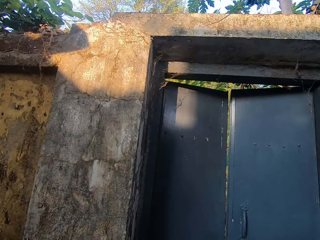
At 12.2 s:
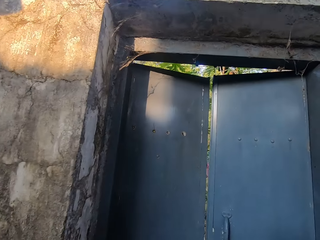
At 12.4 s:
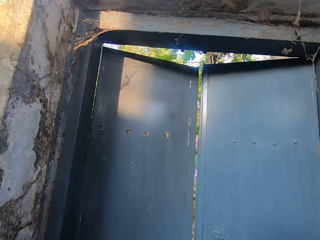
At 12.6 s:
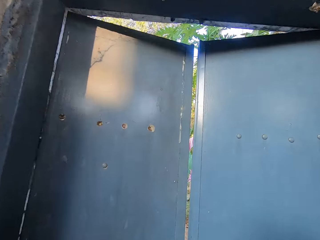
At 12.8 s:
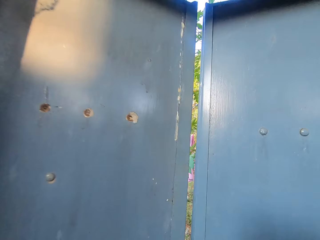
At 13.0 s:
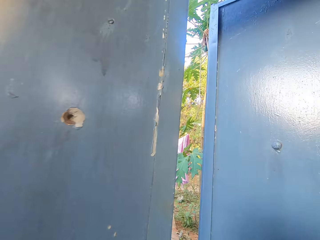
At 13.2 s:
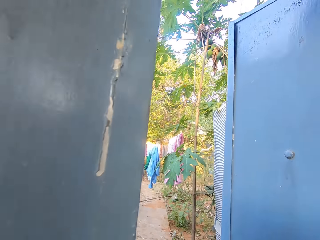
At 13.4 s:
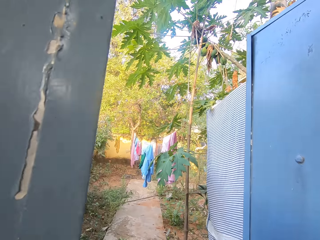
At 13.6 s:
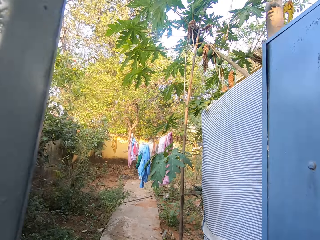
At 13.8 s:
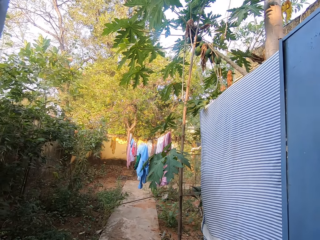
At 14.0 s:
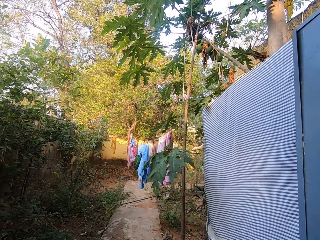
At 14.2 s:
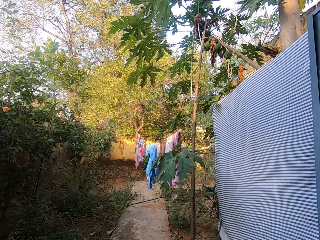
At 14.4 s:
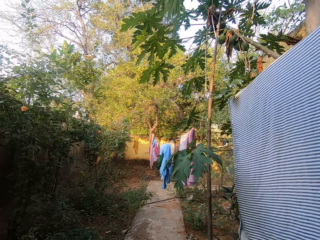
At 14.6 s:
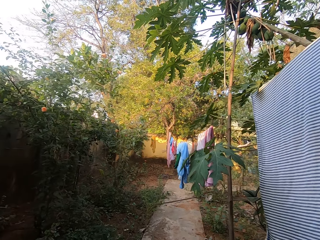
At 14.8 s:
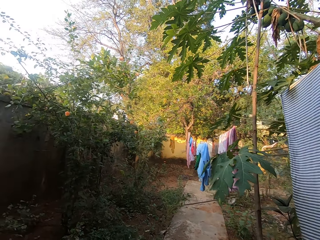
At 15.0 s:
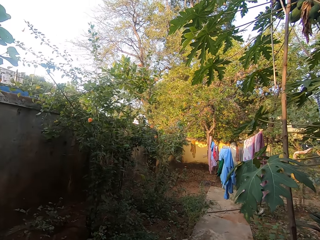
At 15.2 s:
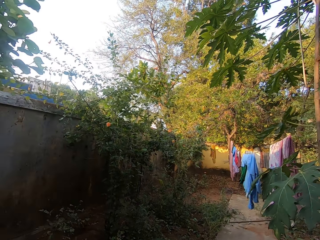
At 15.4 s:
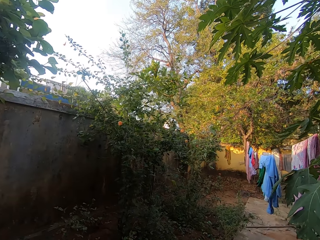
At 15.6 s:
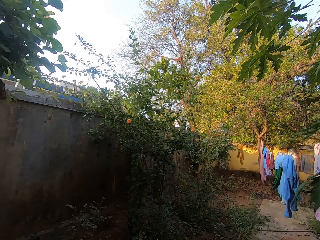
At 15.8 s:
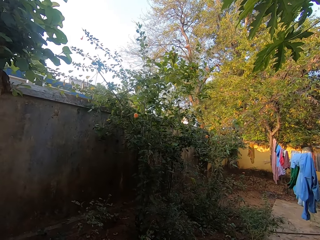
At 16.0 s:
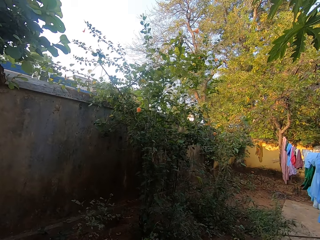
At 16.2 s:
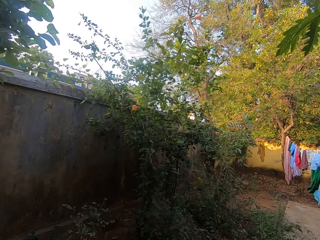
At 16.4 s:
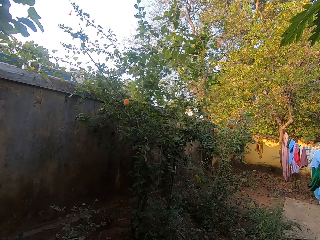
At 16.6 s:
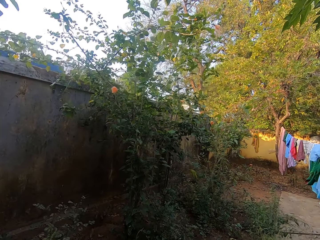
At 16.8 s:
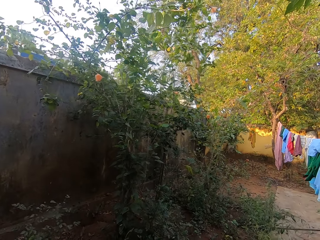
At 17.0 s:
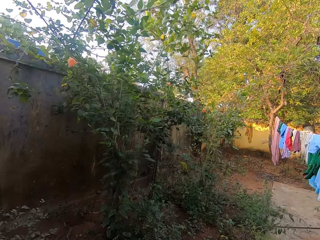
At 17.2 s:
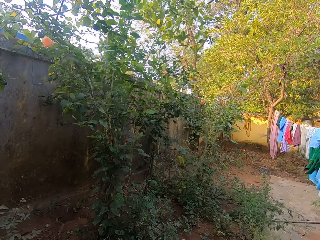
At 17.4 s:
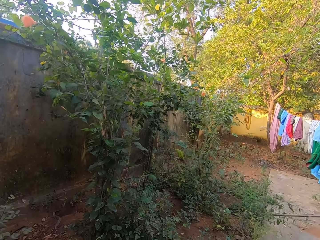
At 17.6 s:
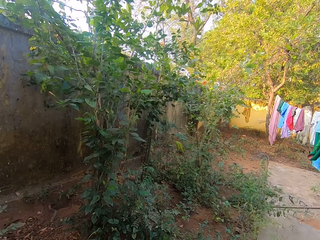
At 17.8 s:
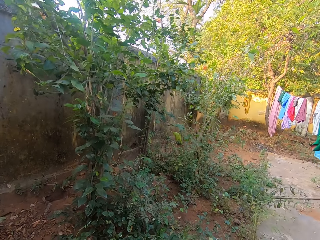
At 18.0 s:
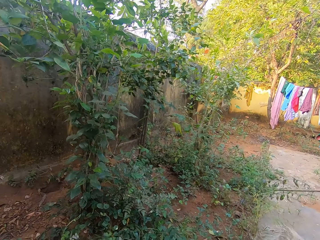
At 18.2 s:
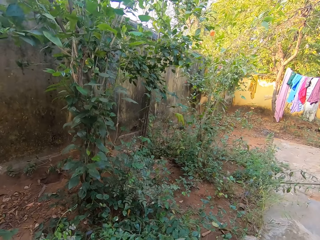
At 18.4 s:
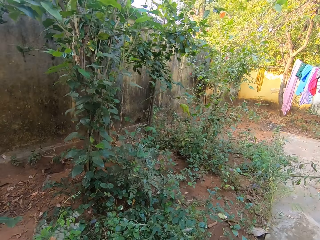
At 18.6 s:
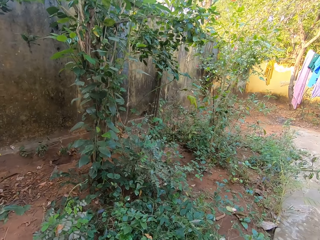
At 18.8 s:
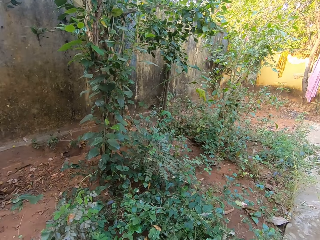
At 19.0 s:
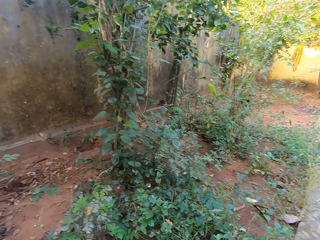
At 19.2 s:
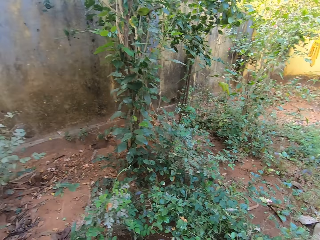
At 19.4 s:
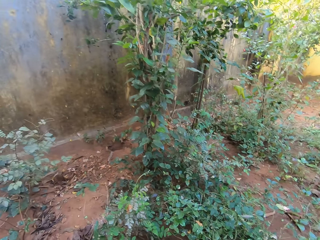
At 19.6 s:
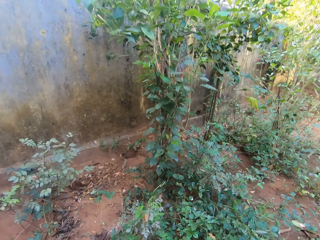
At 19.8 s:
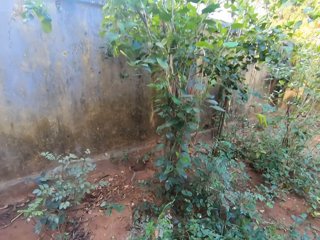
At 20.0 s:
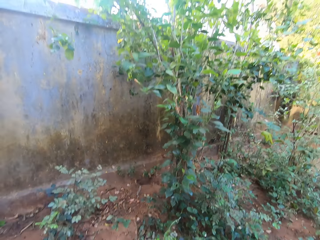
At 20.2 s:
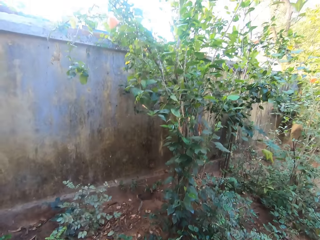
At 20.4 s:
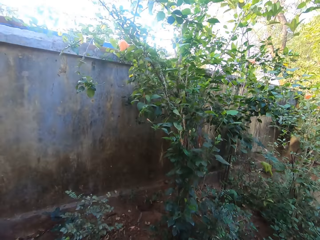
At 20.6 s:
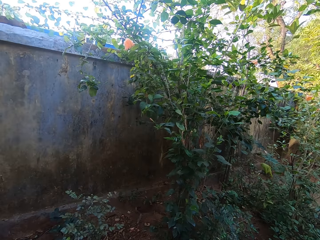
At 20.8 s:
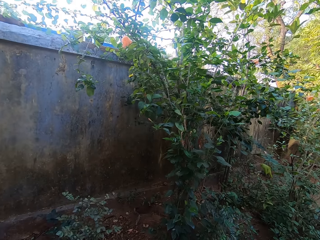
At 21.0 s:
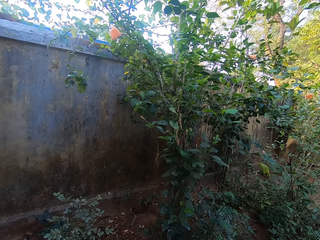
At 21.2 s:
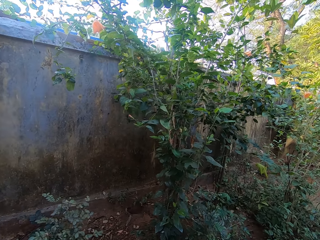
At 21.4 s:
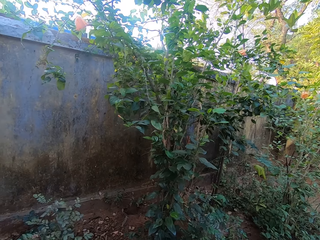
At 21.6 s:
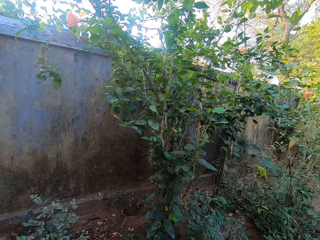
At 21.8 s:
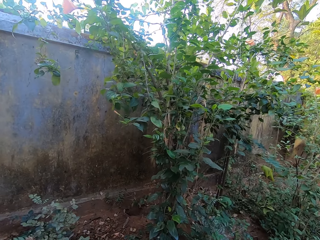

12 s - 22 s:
The camera wearer opens a gate. They walk around the compound.

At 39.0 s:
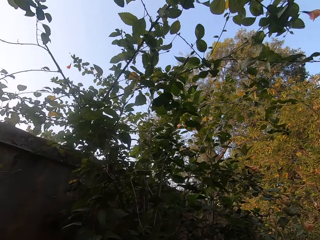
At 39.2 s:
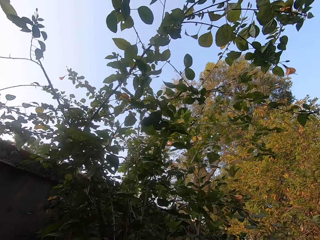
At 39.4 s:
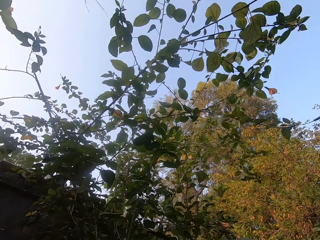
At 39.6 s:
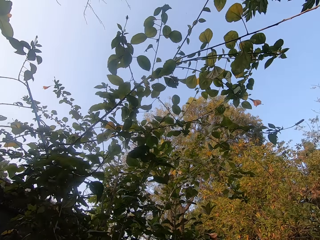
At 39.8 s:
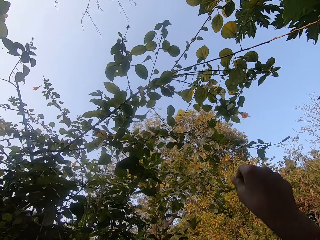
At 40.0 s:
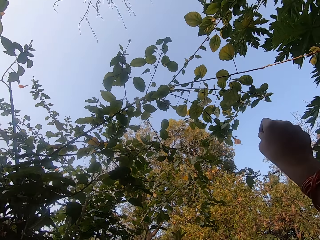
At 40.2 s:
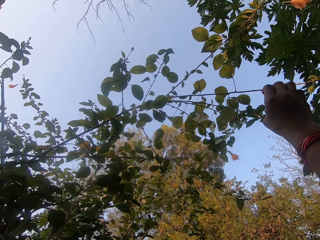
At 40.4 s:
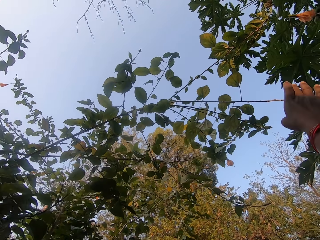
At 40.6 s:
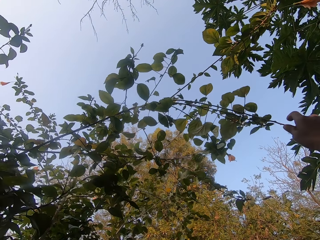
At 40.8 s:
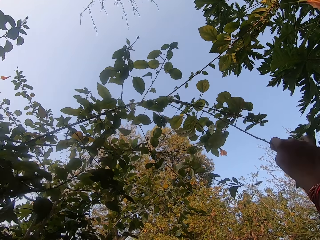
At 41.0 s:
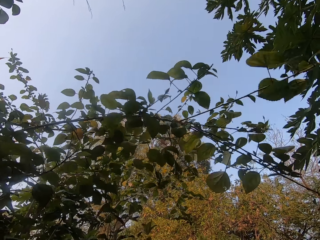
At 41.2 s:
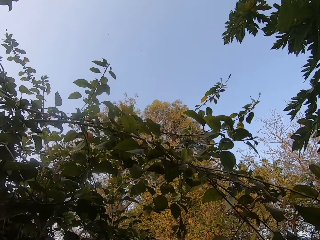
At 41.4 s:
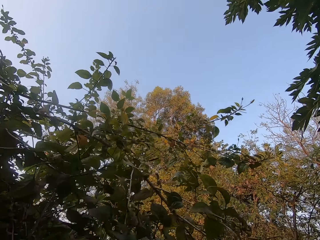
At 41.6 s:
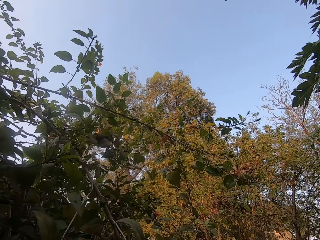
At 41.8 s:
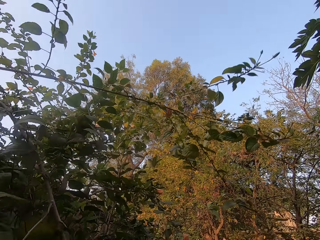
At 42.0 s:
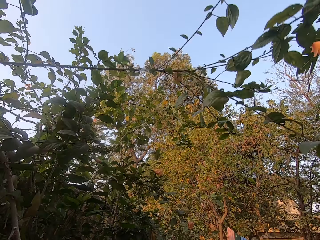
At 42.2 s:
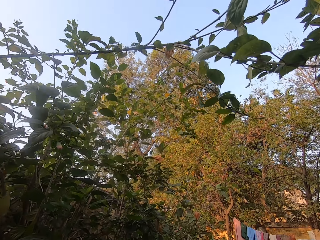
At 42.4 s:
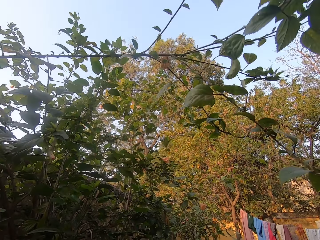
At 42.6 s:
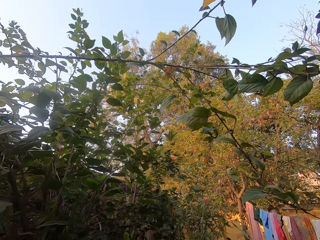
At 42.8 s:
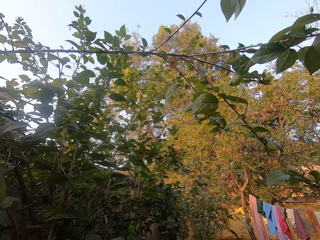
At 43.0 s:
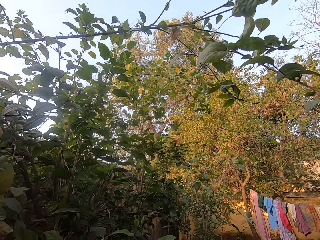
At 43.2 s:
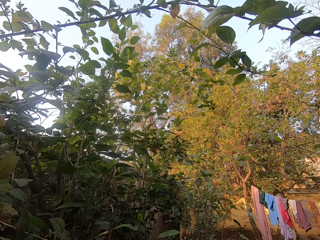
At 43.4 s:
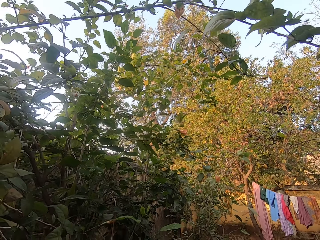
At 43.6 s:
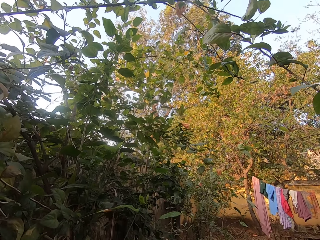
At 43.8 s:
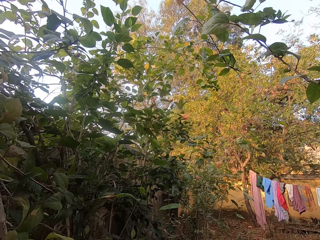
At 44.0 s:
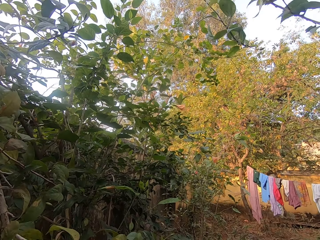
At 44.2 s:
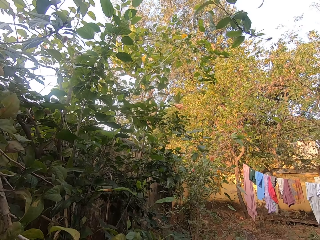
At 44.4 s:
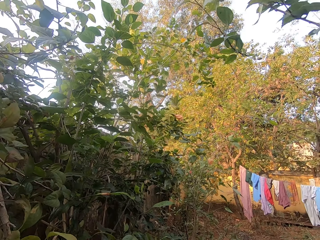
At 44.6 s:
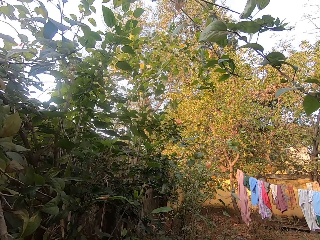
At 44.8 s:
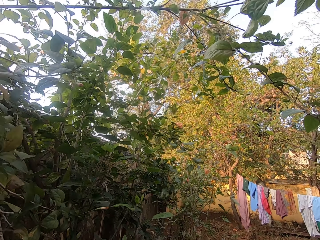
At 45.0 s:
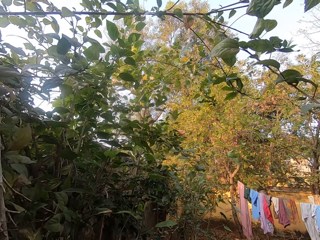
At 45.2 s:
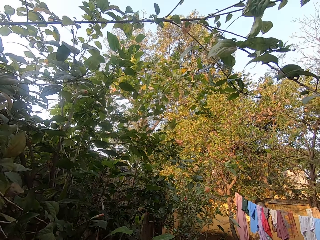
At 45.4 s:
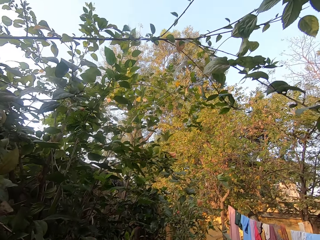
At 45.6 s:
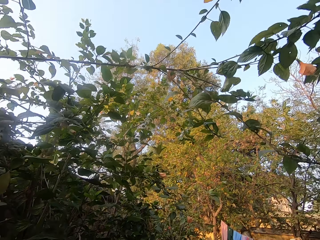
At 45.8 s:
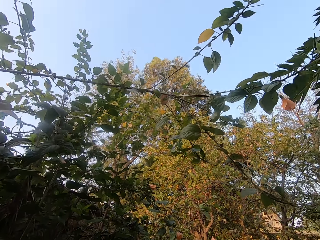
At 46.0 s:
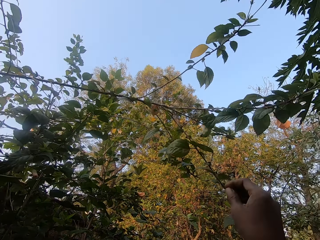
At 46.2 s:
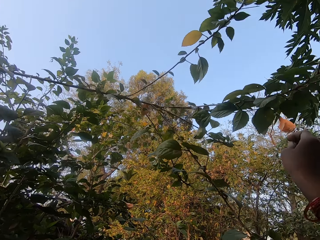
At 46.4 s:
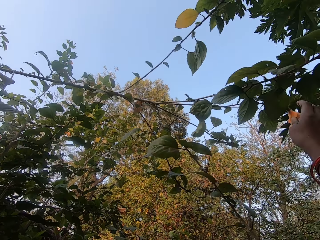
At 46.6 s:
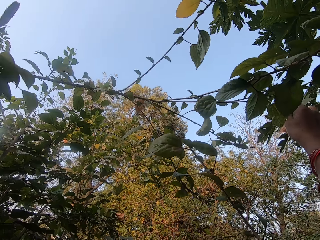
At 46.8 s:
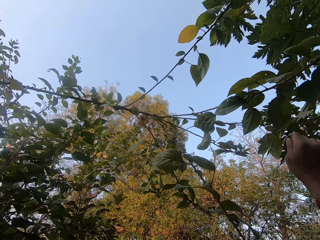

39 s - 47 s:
The camera wearer looks at the tree. They pluck the flower. They pull the branch. They look around. They raise a hand.

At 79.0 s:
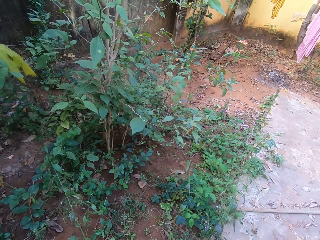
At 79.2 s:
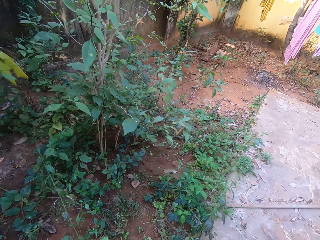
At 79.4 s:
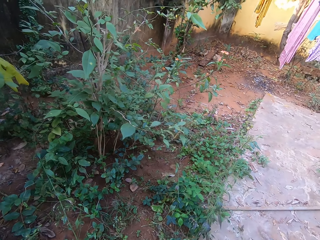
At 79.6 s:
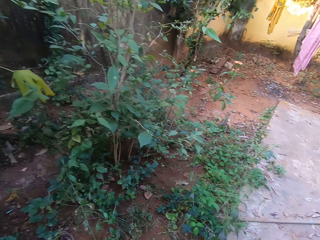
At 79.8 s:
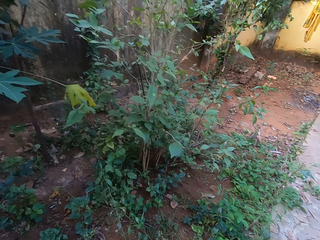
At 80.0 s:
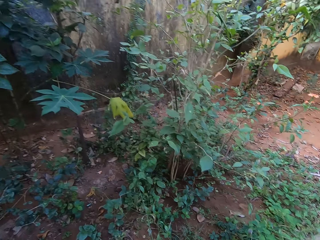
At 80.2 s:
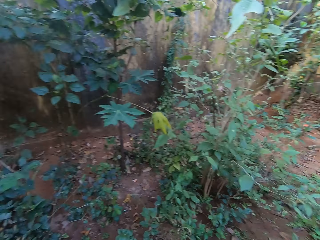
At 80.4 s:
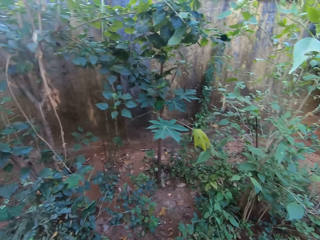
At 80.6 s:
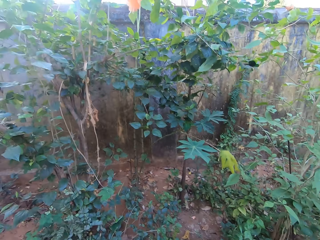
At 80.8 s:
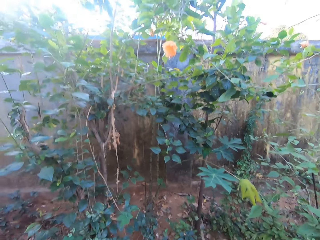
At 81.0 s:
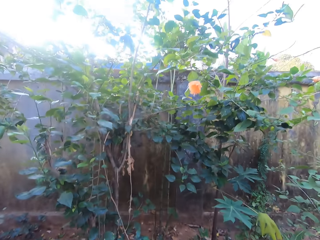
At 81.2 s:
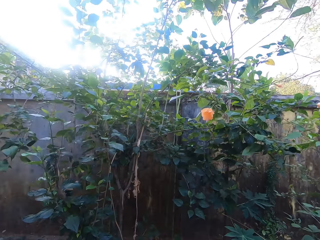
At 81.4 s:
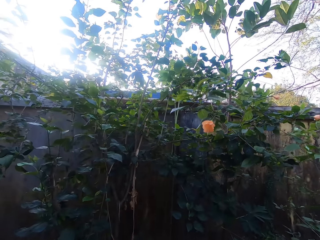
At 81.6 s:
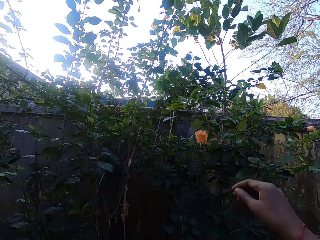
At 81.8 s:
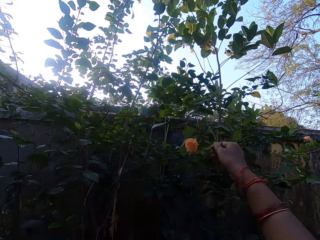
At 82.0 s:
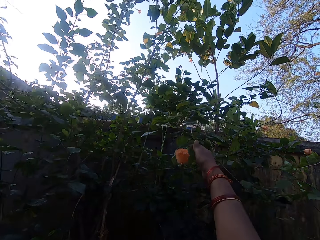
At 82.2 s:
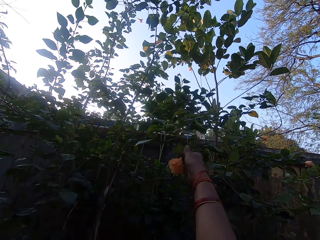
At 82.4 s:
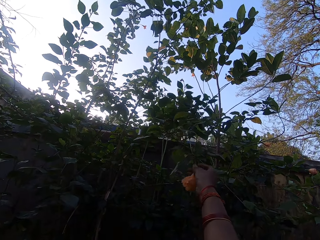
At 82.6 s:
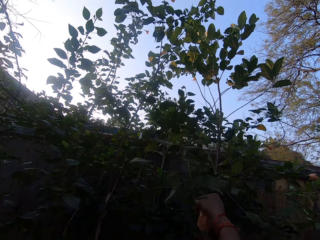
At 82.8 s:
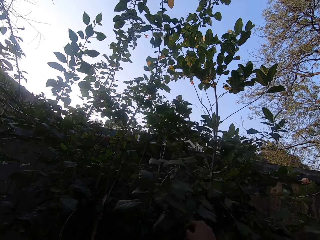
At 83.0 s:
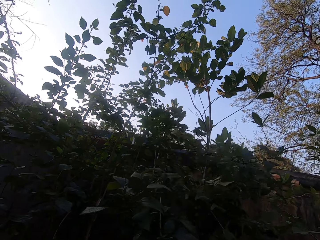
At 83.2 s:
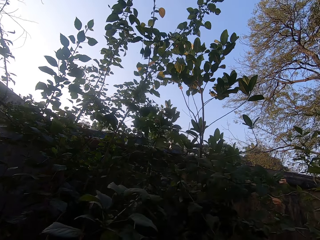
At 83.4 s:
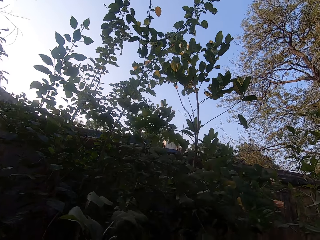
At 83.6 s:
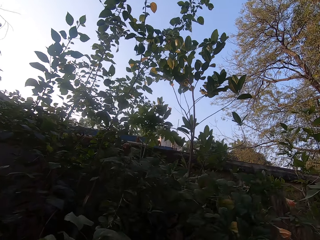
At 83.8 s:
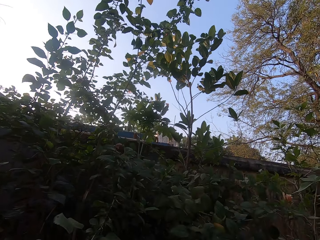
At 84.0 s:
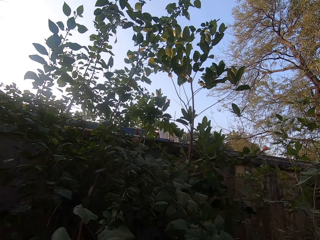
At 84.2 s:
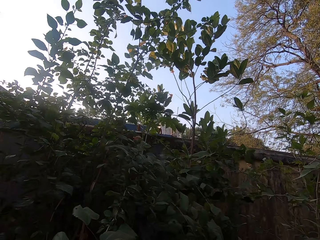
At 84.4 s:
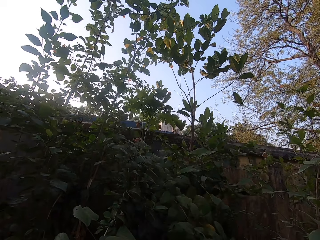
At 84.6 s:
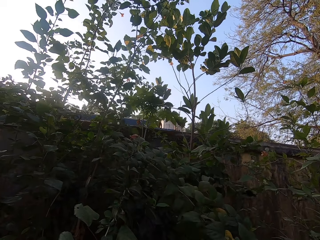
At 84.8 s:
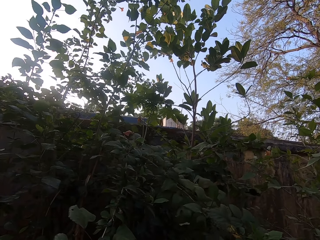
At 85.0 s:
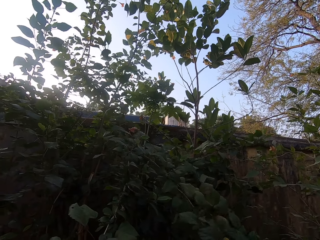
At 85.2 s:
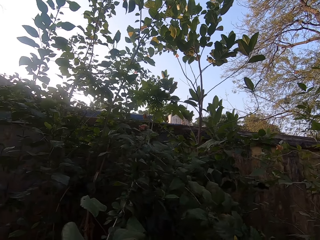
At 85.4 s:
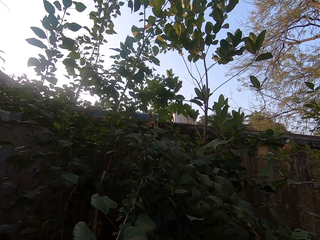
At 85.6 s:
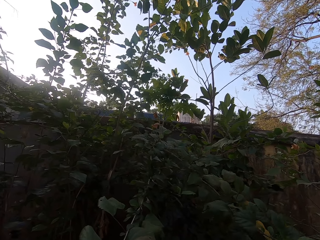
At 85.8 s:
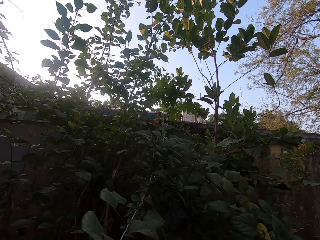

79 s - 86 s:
The camera wearer looks on the tree plant. They raise a hand. They pluck a flower on the tree plant.
